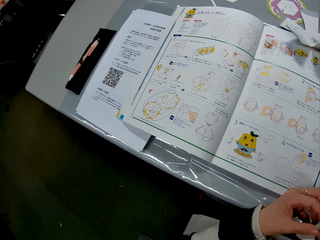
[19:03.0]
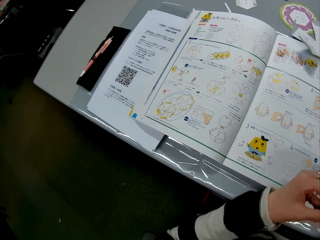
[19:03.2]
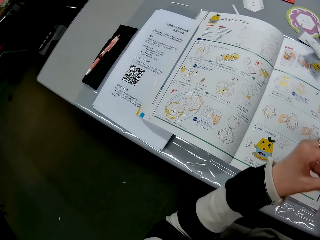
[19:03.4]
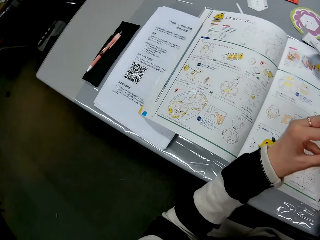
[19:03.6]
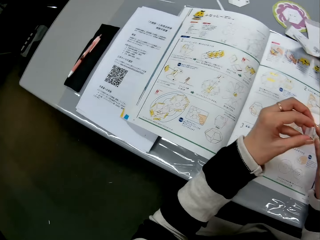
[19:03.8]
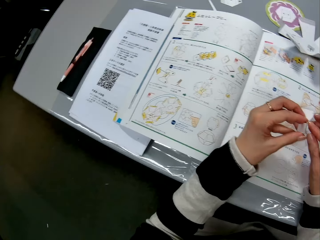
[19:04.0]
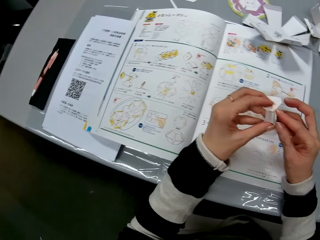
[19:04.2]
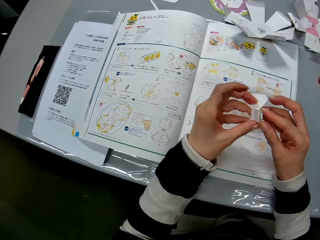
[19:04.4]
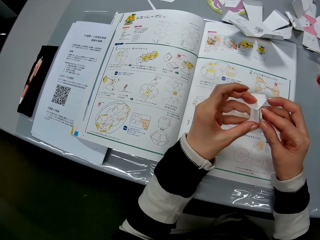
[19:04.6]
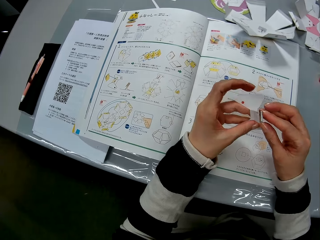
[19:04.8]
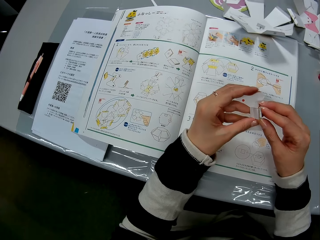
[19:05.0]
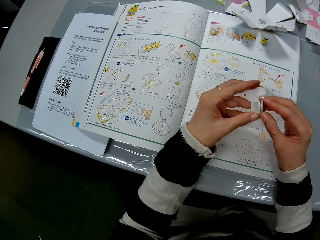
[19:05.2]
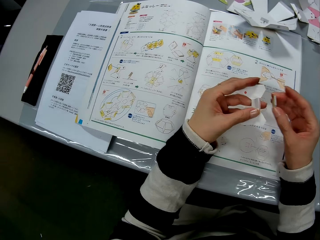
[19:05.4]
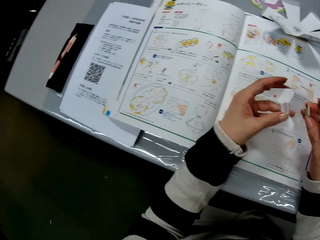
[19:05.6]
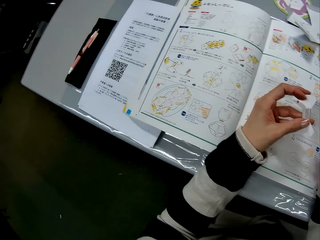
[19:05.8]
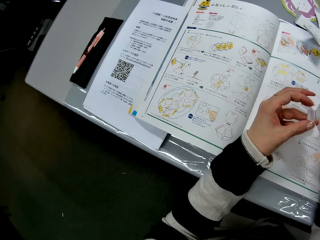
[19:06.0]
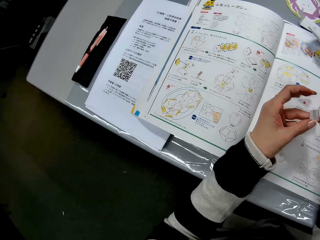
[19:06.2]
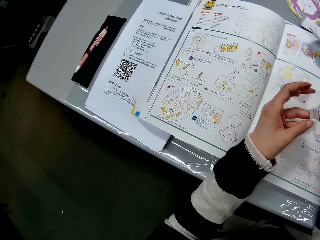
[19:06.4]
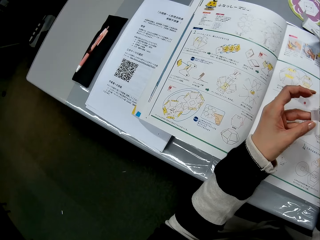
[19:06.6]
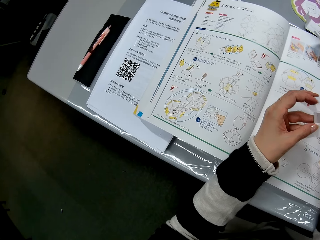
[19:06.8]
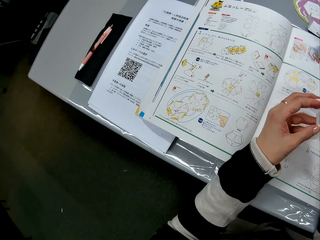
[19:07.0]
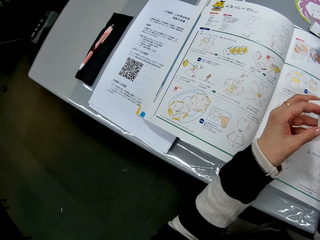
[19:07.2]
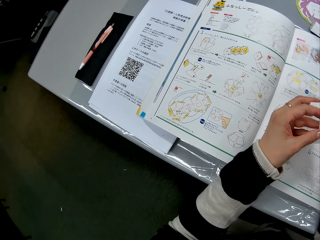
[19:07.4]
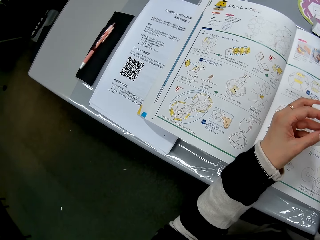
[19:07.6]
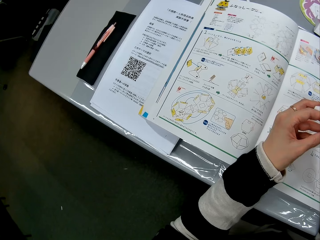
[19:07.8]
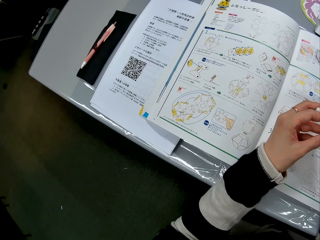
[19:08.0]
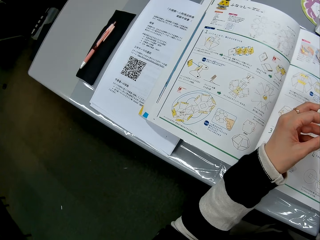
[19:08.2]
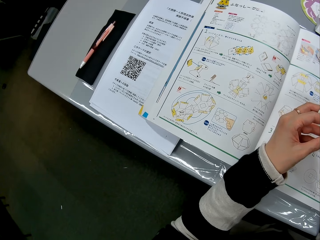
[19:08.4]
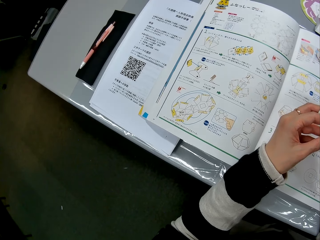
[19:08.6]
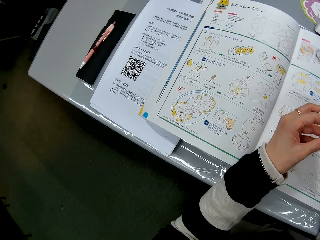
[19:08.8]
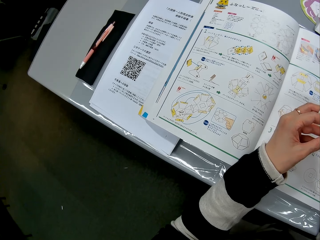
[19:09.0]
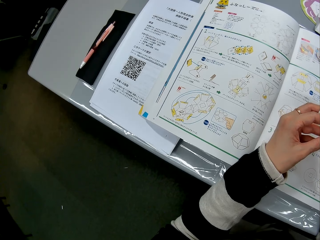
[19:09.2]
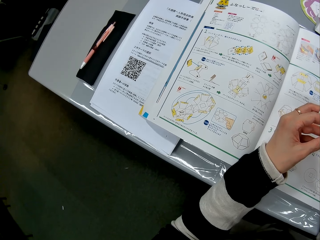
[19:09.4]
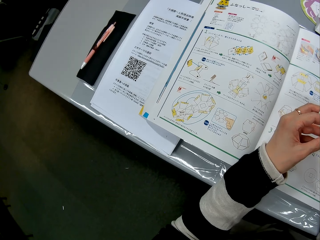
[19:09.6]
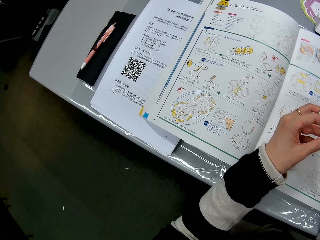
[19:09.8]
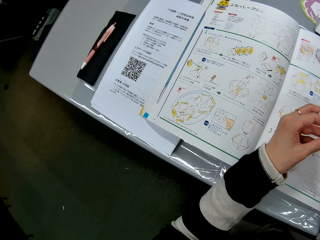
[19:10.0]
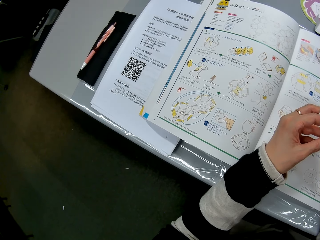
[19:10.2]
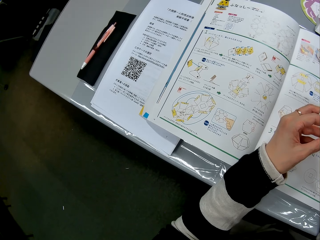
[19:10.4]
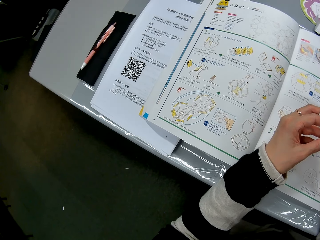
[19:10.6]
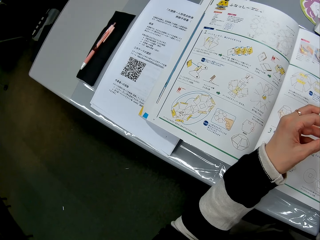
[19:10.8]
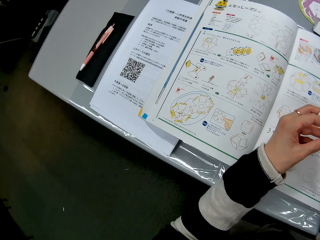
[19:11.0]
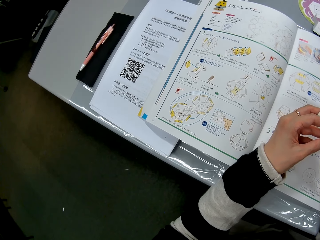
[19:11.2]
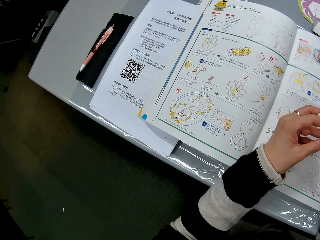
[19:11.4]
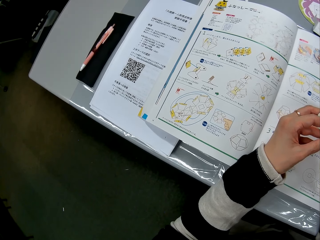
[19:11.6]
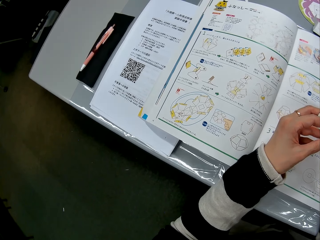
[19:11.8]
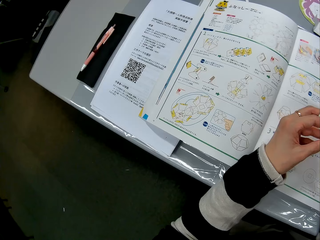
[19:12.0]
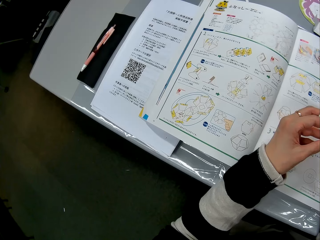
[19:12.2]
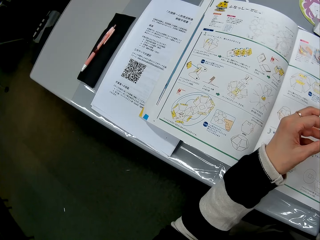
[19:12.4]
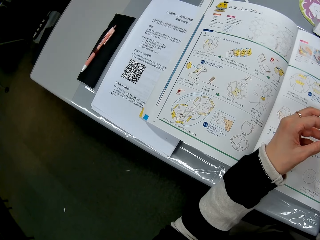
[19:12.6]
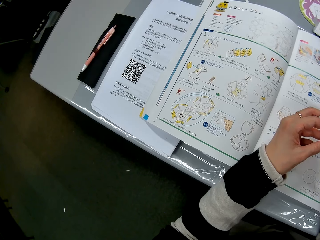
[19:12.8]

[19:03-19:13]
The camera wearer removes the small paper piece. They hold the pieces of decoration and read the book.

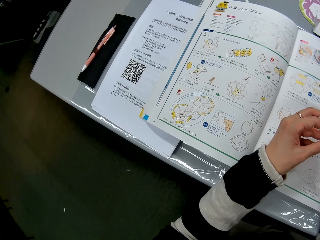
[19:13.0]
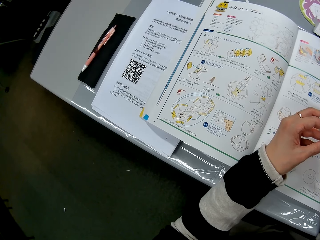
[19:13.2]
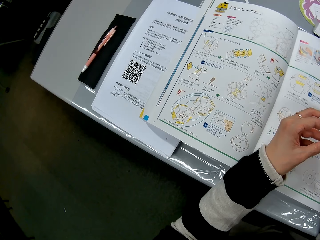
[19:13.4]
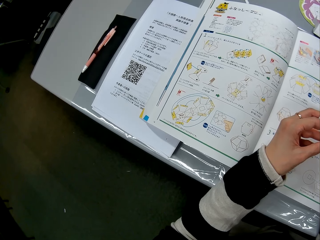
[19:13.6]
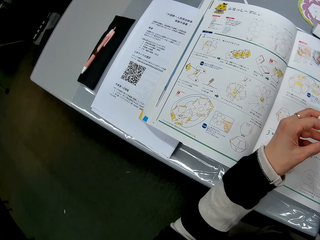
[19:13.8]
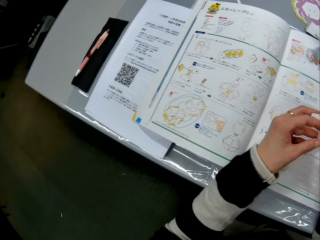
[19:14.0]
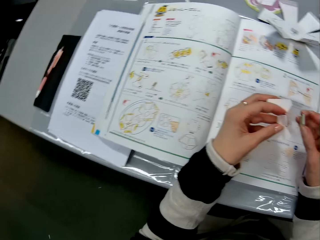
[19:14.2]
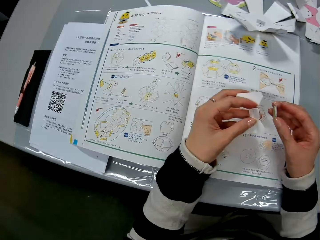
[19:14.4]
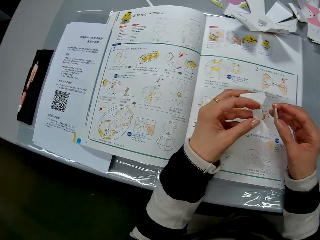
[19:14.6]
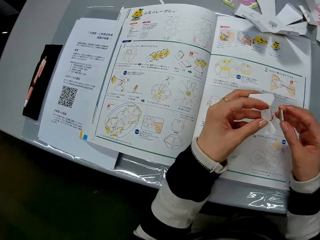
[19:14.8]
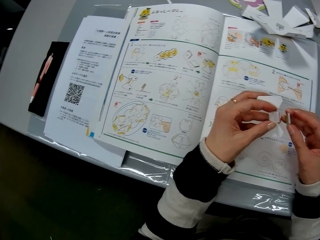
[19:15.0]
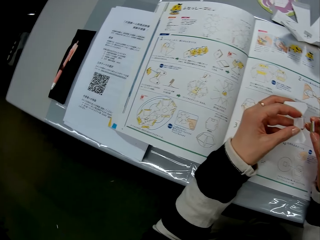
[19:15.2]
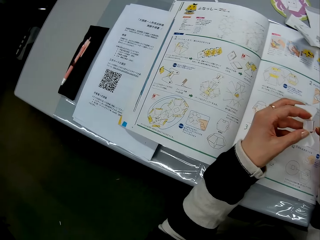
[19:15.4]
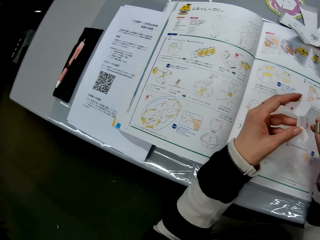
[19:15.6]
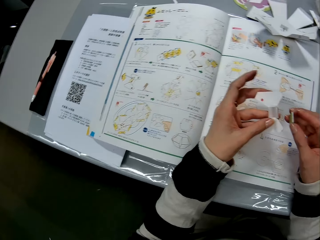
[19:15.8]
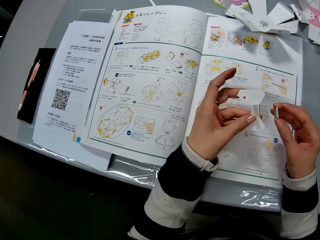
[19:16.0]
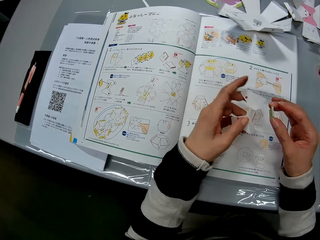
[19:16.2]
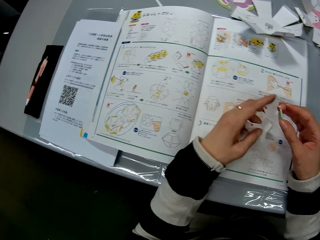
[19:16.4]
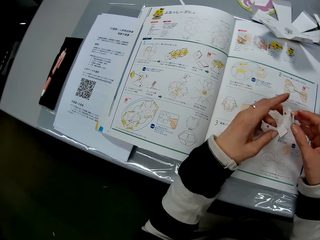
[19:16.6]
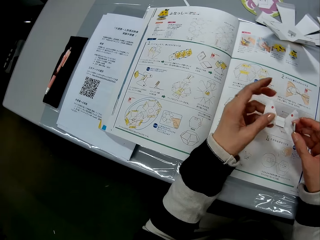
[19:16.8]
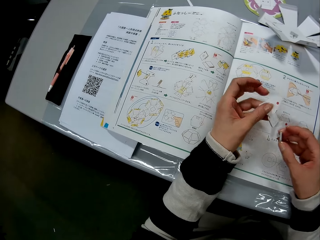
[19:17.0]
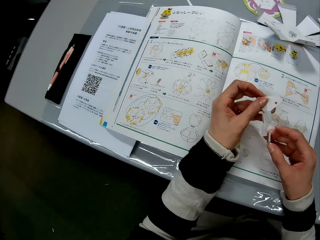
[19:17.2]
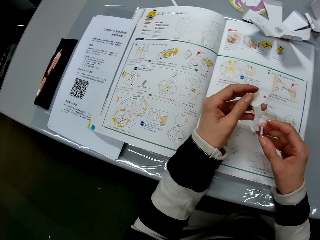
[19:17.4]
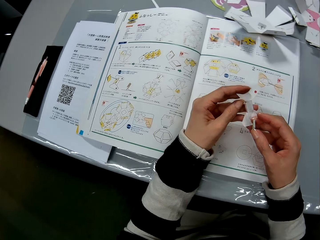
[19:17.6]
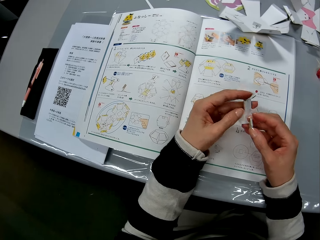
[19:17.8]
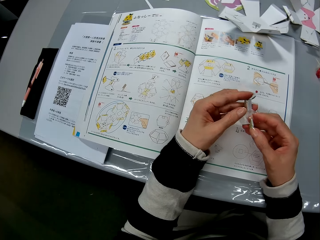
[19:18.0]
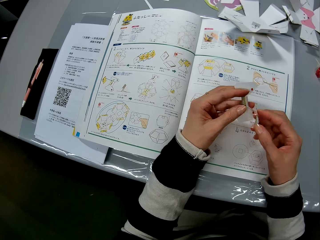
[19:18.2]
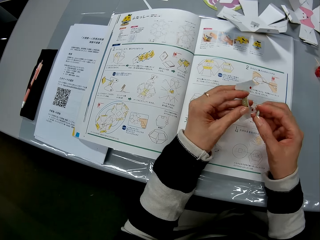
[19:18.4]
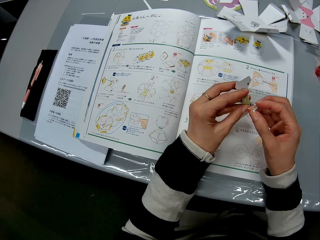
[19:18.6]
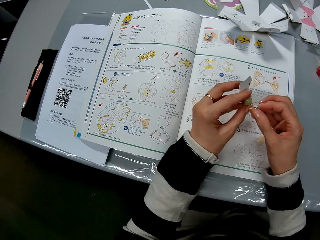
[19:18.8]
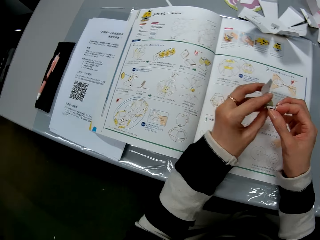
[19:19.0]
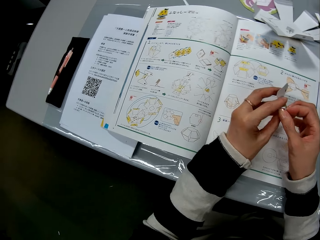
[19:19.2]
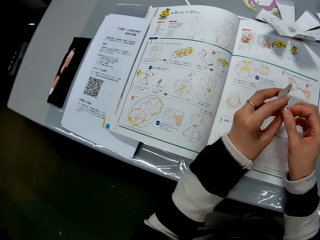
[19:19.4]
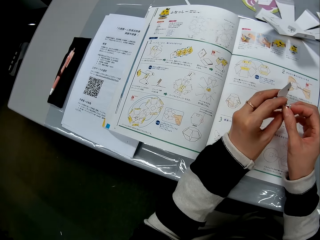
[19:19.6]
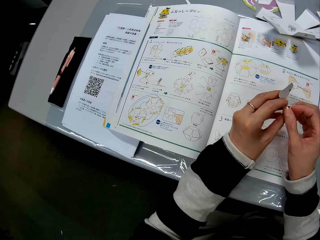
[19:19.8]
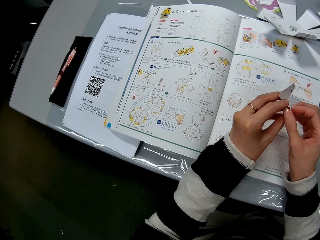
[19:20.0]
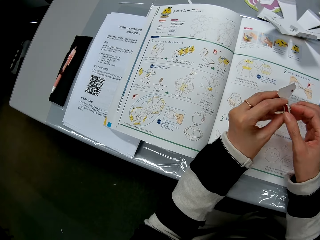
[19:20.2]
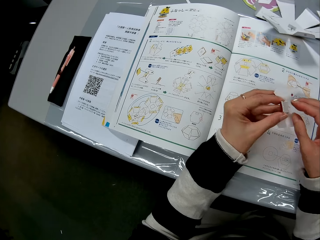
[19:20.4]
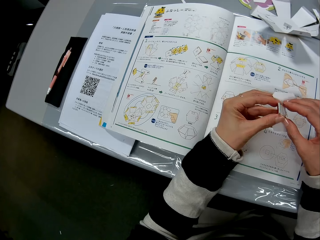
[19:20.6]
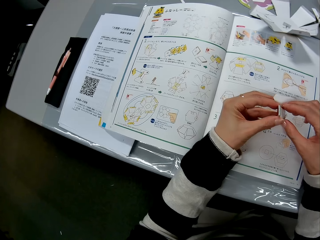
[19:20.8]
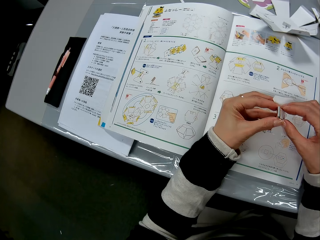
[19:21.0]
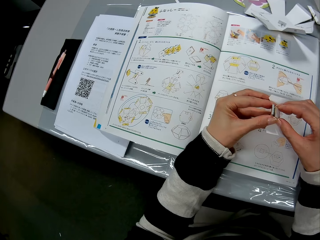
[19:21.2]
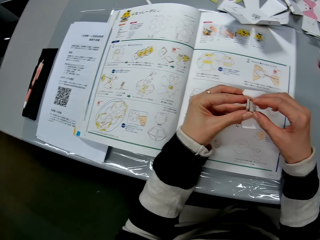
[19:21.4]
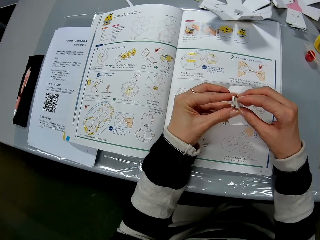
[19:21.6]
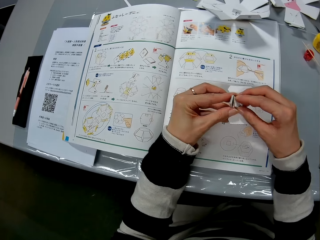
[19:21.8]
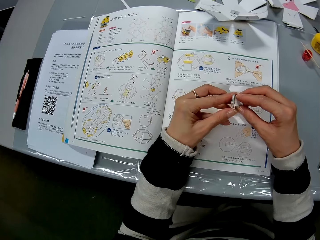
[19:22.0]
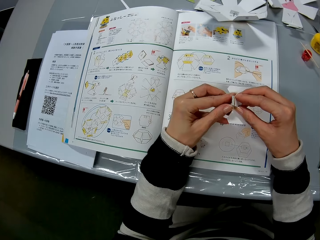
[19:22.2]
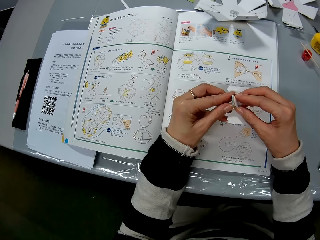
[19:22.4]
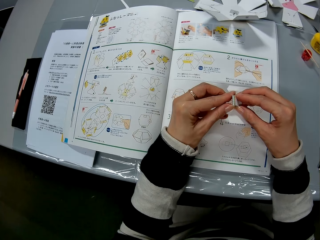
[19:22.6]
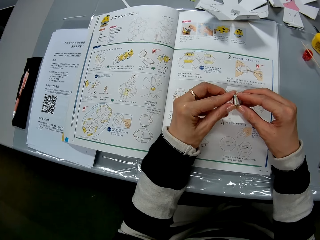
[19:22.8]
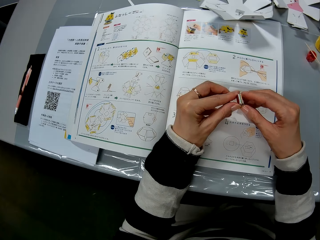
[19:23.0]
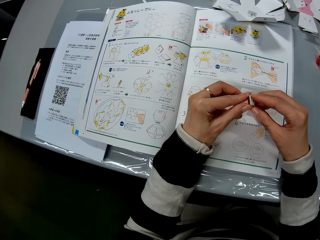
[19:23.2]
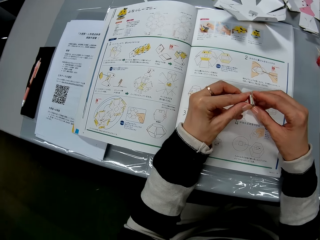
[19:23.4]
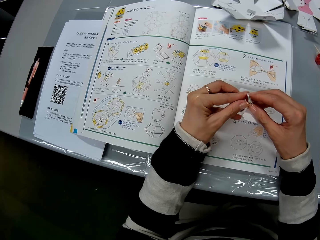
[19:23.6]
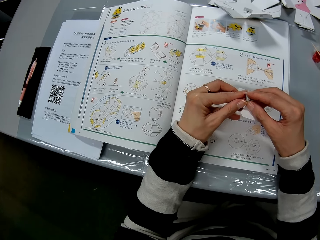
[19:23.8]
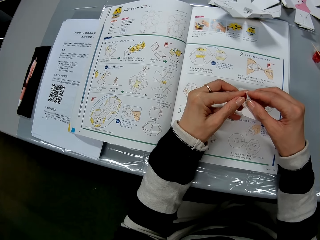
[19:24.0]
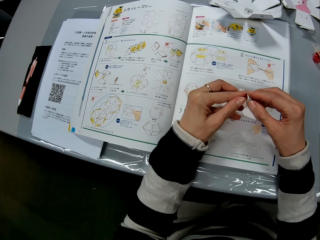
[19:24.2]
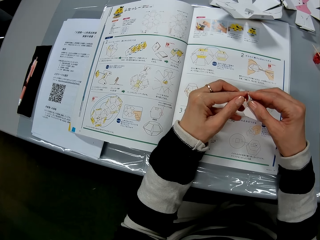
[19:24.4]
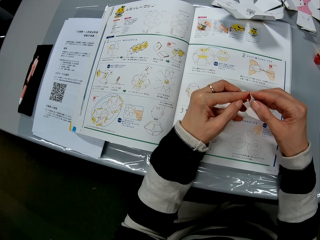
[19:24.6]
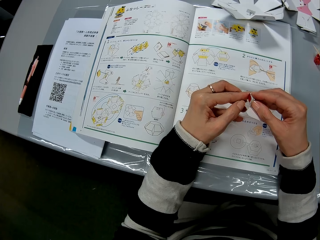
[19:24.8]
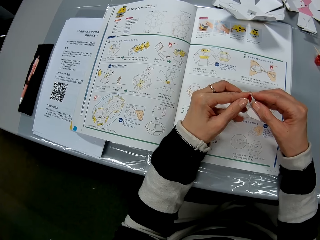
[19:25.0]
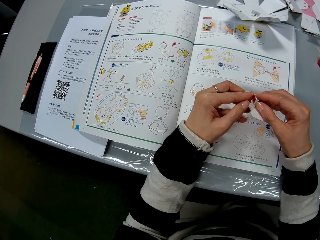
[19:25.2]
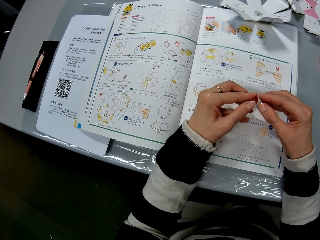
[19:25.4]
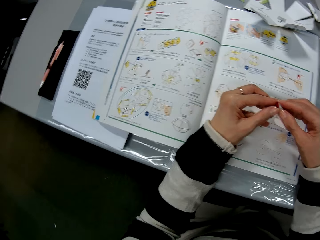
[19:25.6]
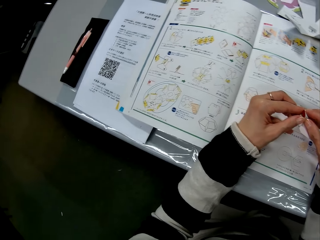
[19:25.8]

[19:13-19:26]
The camera wearer turns the paper craft forward. They place the small paper piece on the paper craft piece. They fix the pieces of decoration together.
